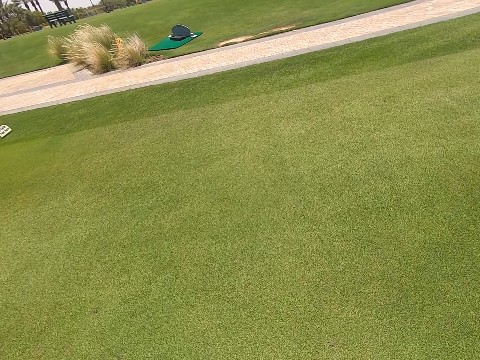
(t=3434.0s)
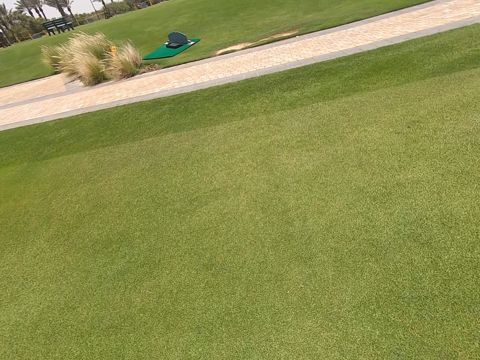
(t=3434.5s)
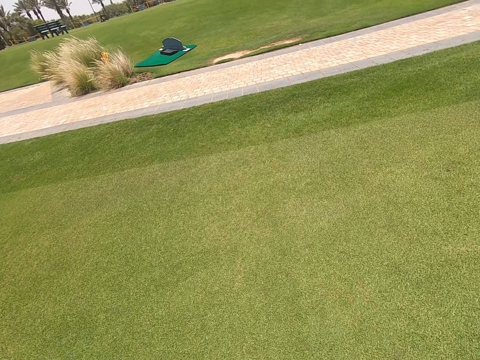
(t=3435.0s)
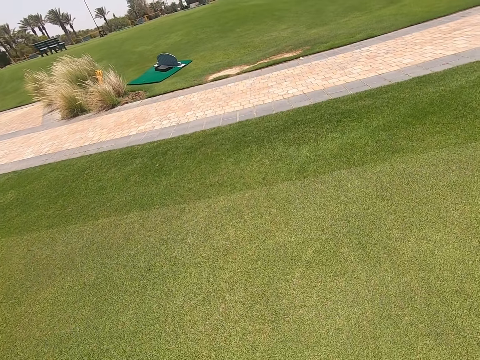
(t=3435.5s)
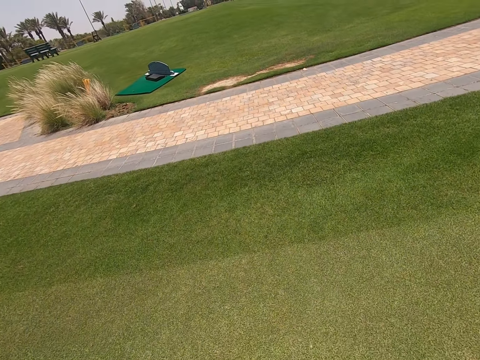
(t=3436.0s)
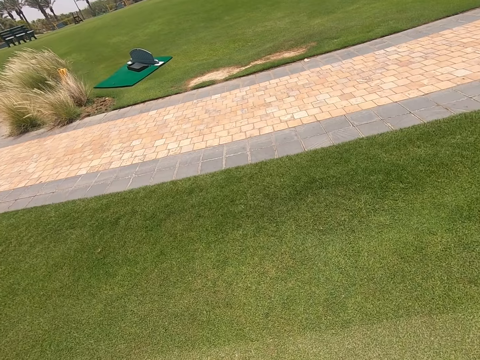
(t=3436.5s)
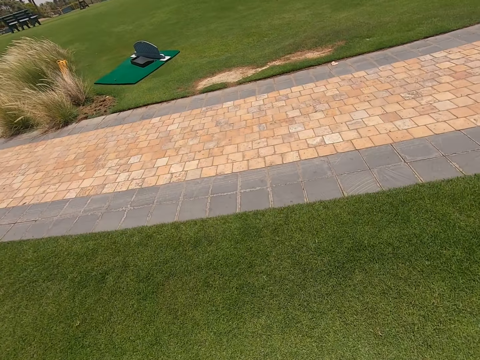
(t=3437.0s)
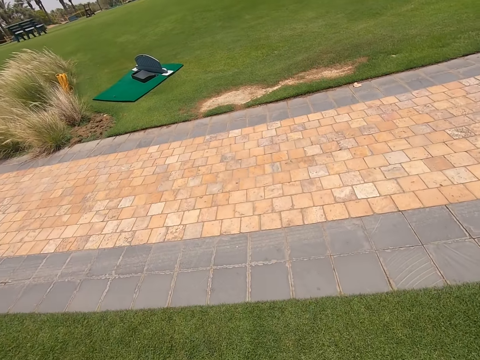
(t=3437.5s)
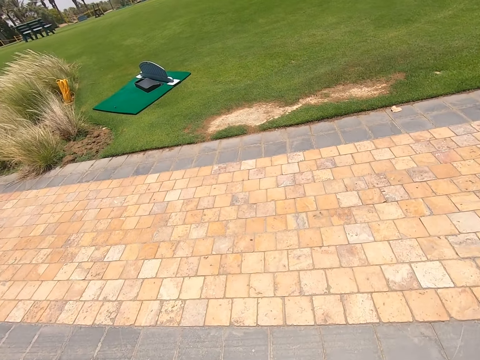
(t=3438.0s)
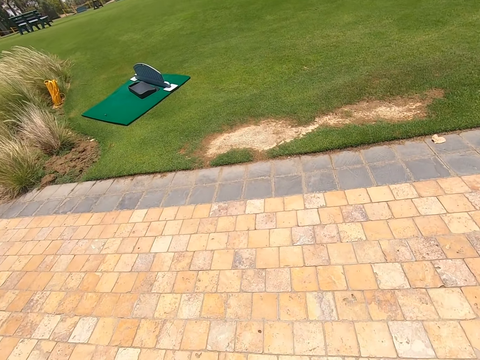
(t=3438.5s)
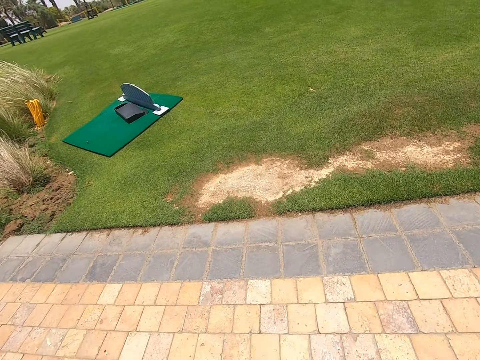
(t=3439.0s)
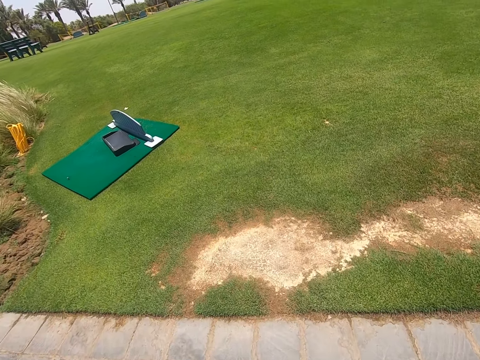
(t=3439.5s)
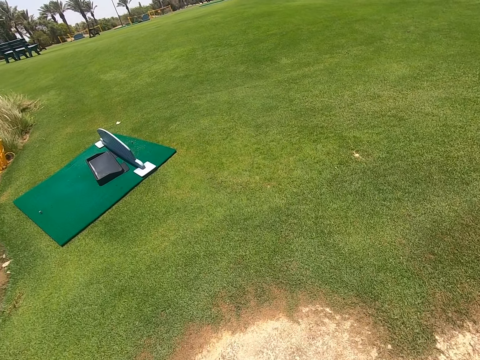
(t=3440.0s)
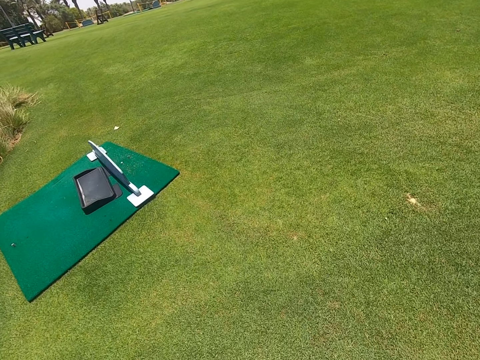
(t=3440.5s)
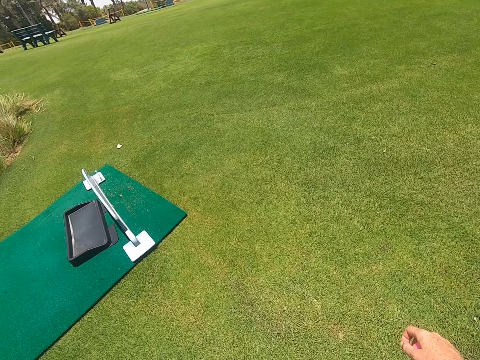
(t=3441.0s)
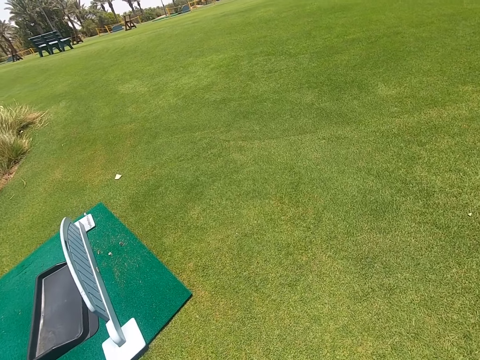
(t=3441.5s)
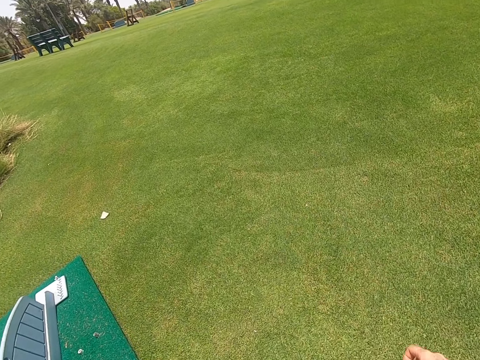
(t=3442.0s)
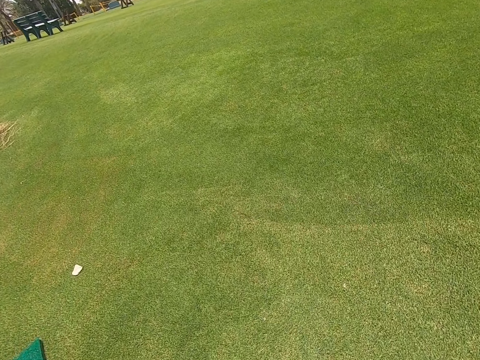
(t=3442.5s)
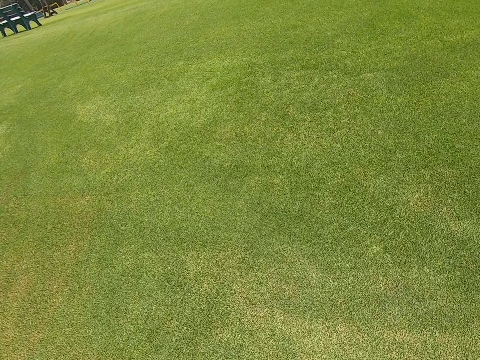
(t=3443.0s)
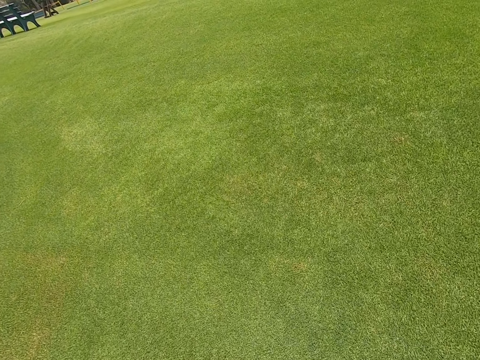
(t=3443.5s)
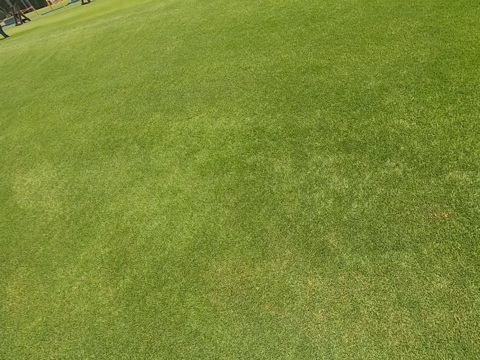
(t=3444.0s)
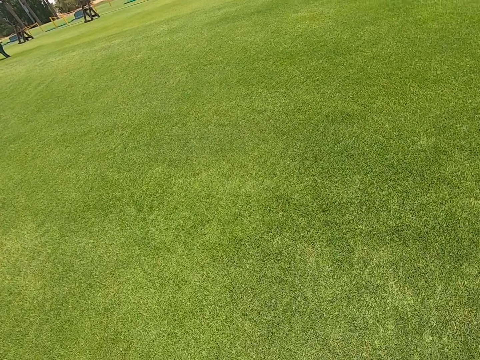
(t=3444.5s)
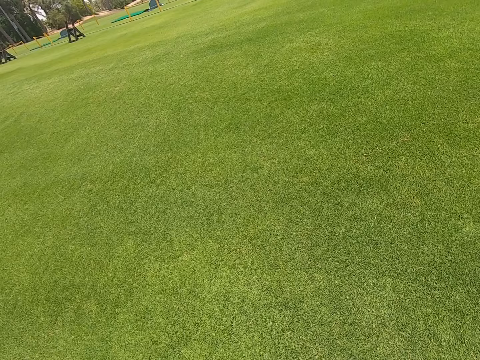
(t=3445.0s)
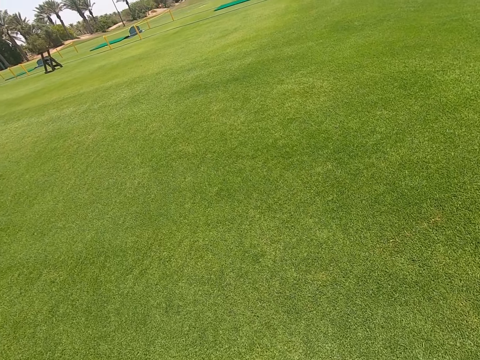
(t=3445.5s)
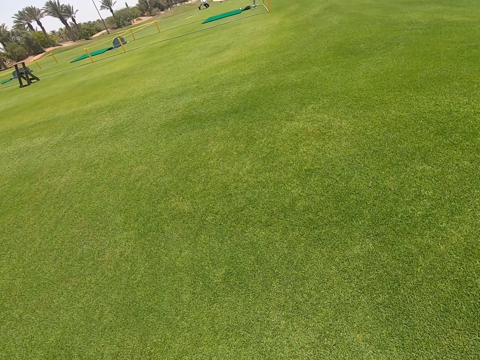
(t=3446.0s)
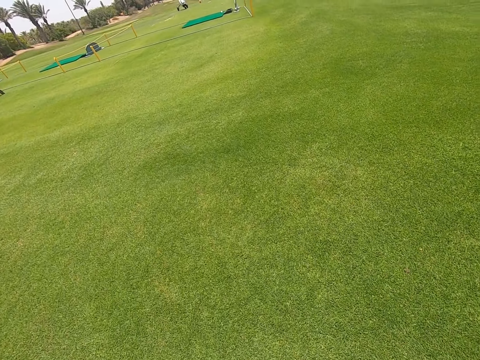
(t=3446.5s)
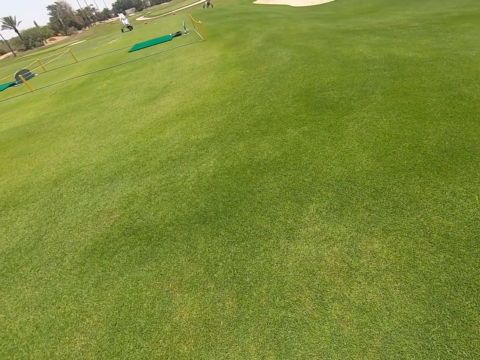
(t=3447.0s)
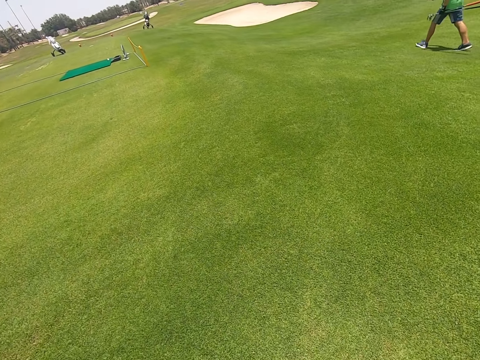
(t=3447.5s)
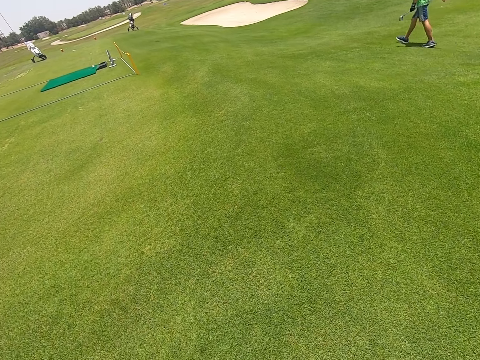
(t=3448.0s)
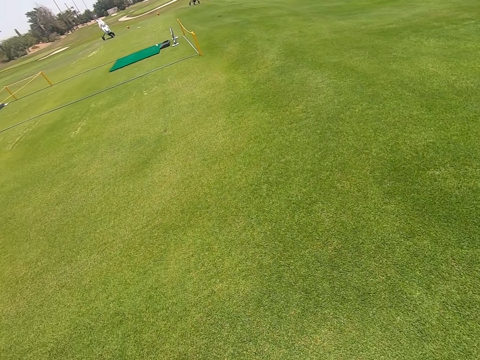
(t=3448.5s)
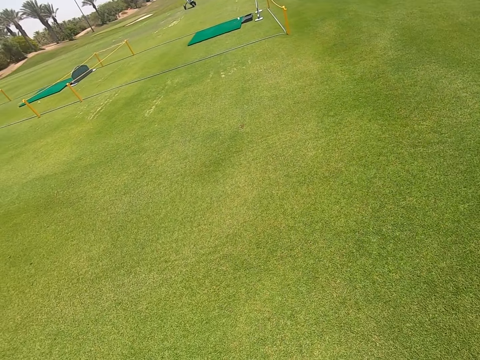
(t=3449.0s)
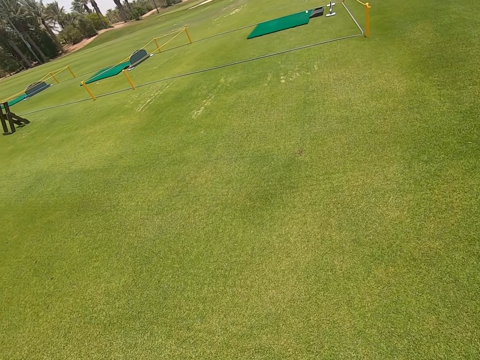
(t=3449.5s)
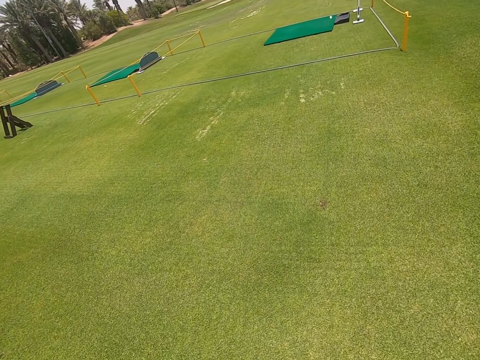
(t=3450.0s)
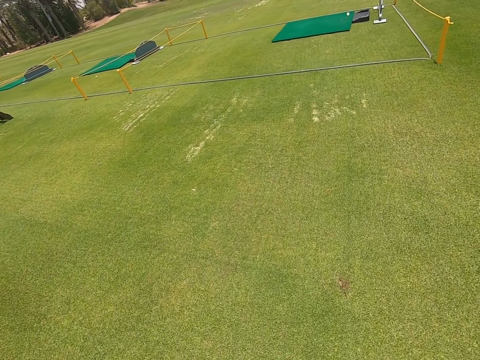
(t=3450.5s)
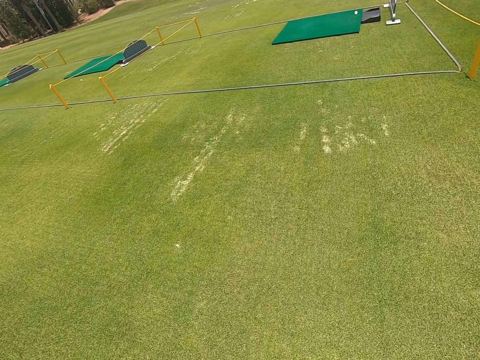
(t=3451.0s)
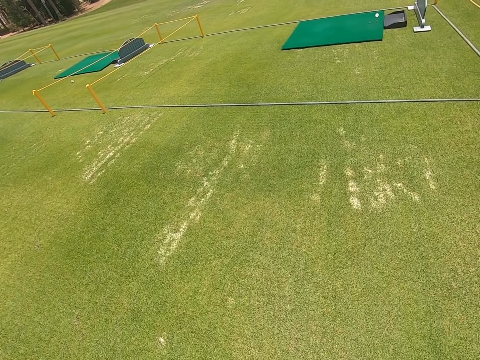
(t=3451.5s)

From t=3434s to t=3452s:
The person walks in the field.

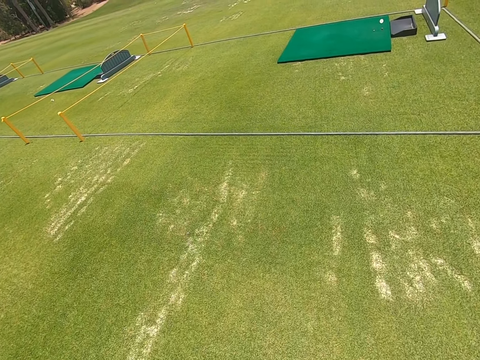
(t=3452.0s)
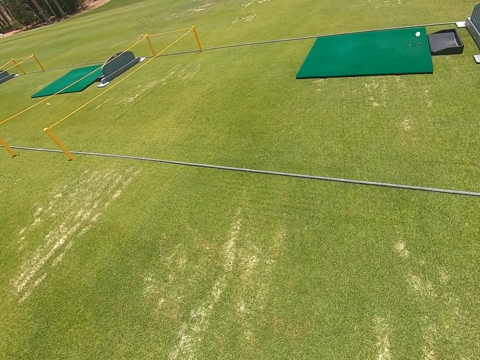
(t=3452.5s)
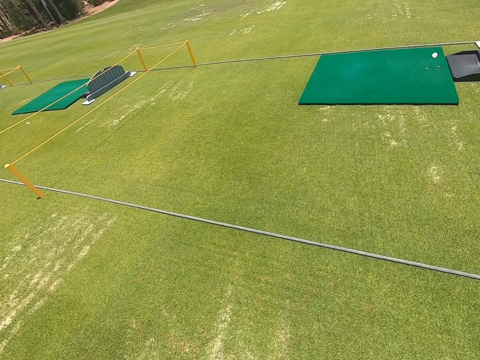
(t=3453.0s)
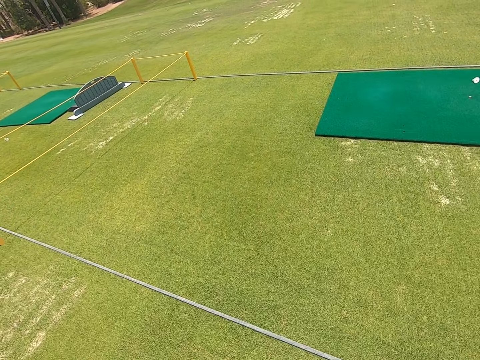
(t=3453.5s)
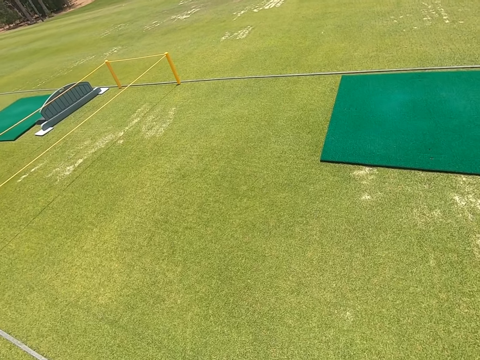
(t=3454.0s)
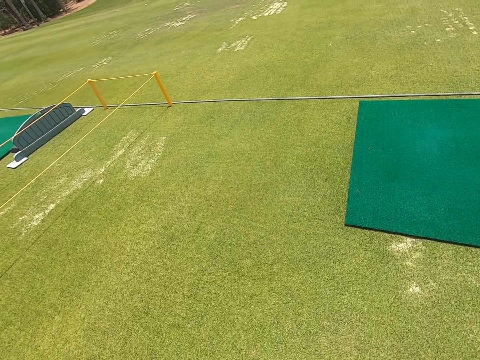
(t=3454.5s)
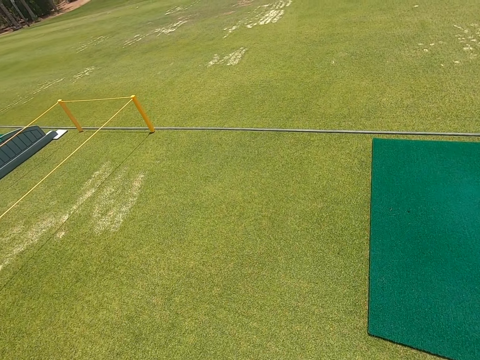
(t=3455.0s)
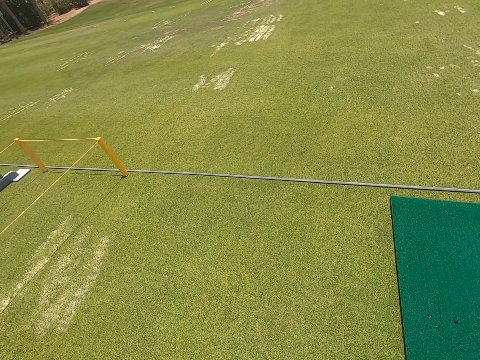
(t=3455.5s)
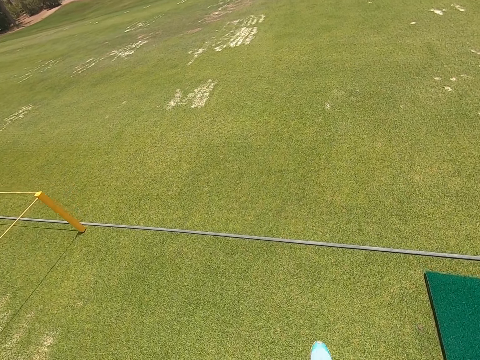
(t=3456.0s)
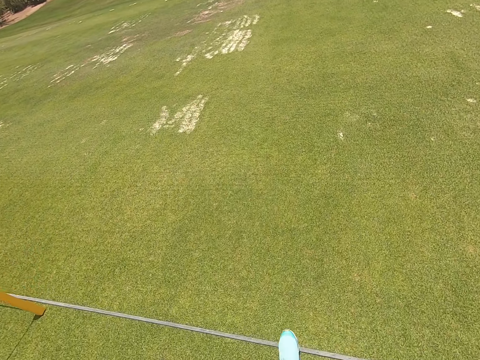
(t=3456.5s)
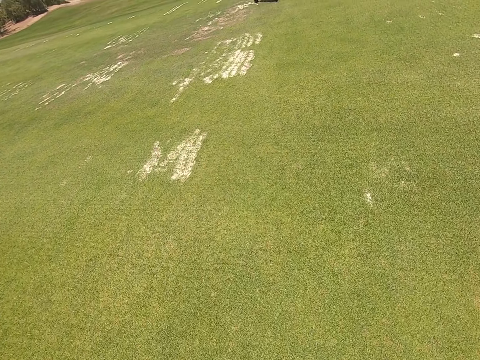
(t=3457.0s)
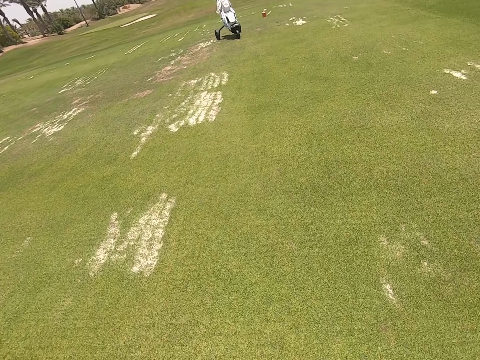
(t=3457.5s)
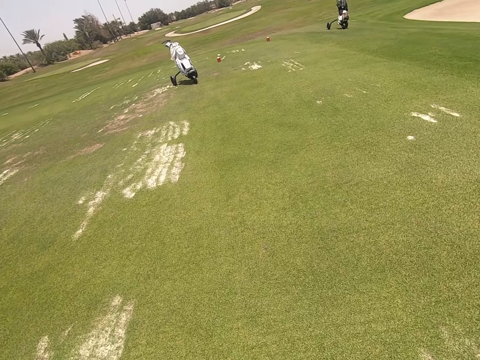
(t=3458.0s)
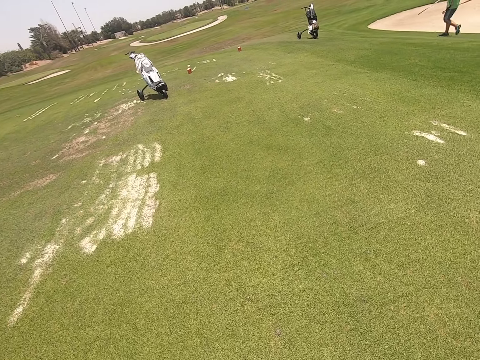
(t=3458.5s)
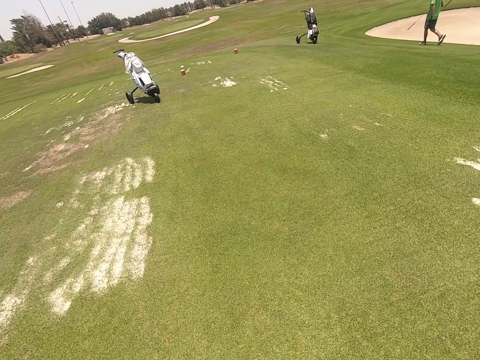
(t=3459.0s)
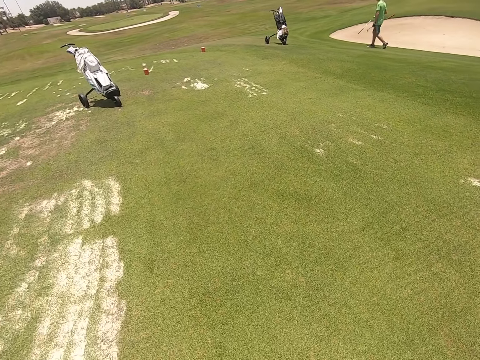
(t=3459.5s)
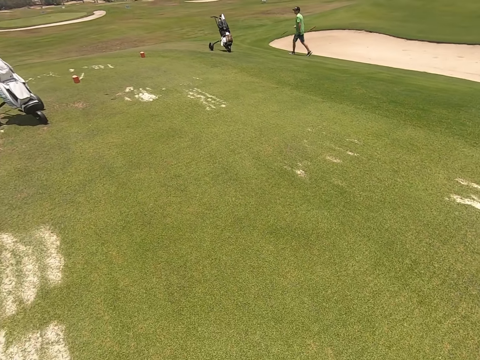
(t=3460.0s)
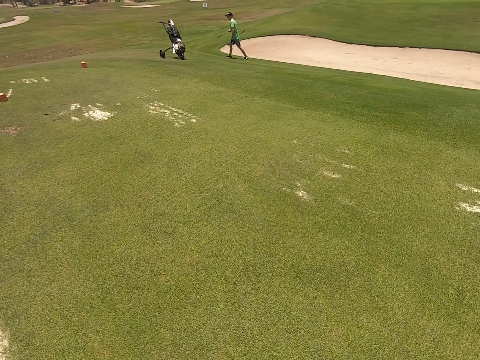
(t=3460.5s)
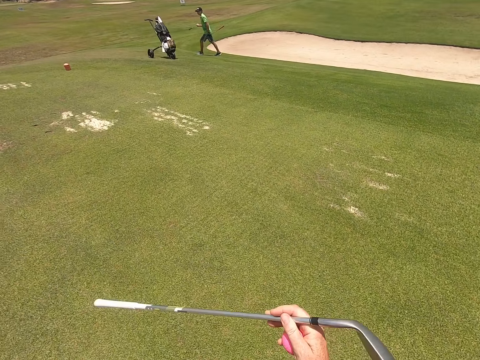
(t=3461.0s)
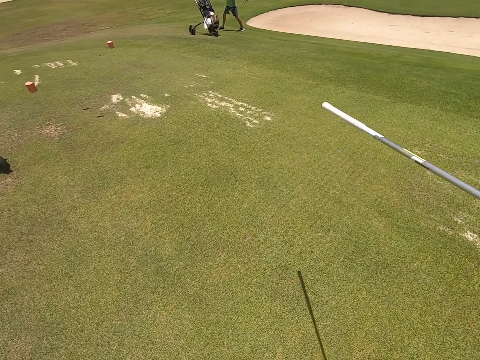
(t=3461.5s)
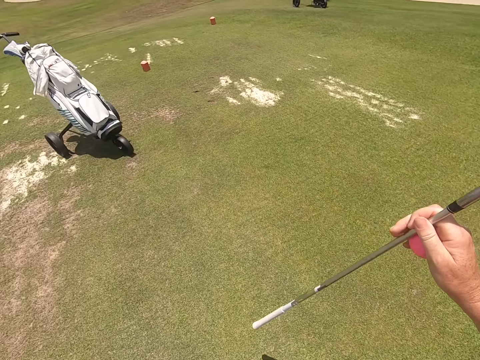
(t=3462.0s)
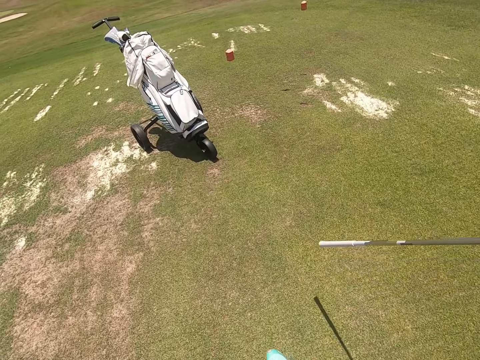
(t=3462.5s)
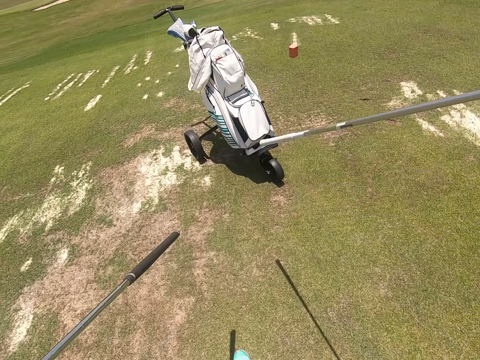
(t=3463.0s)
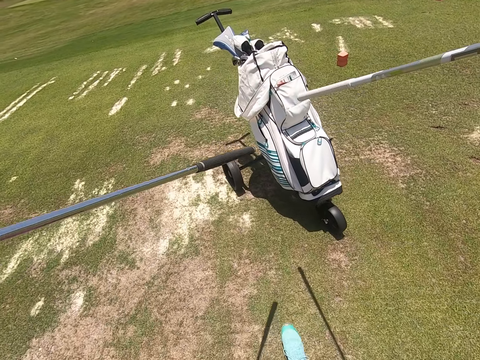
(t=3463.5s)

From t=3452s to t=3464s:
The camera wearer moves the golf sticks.
